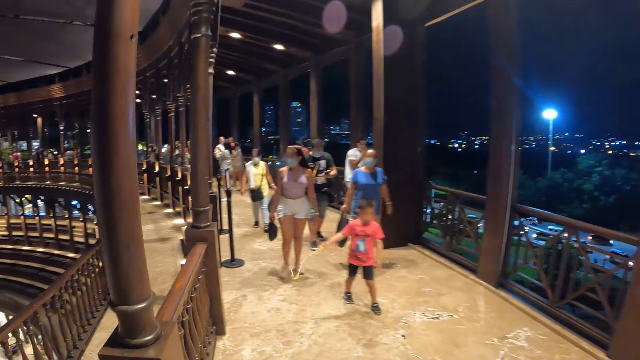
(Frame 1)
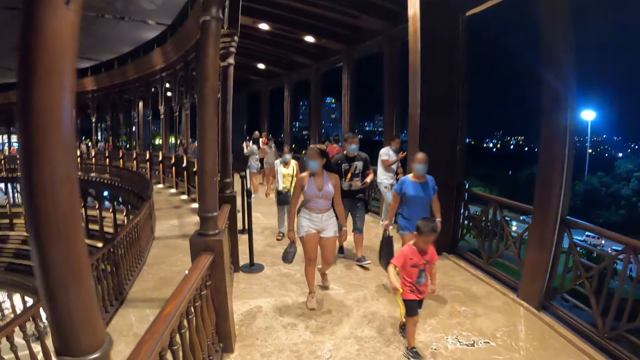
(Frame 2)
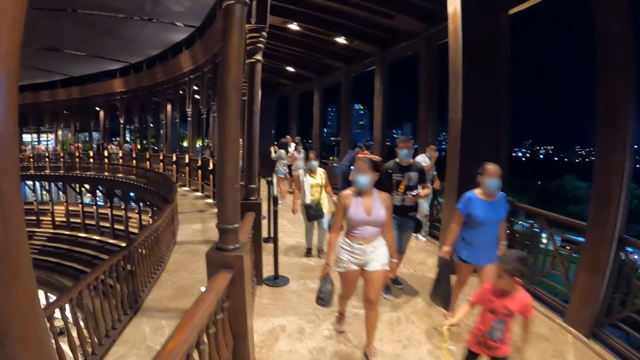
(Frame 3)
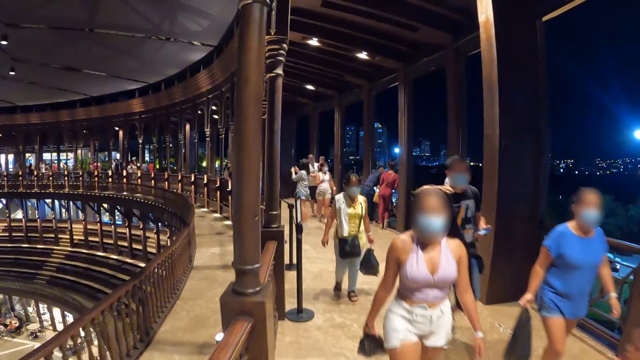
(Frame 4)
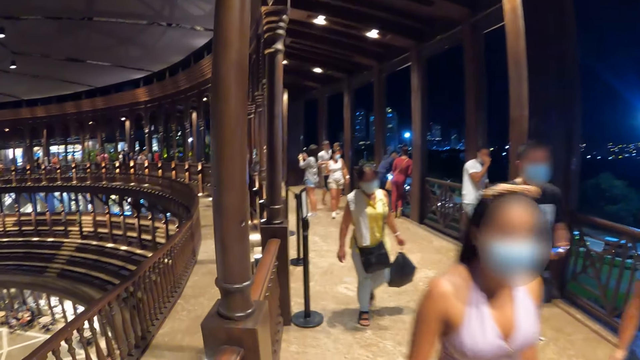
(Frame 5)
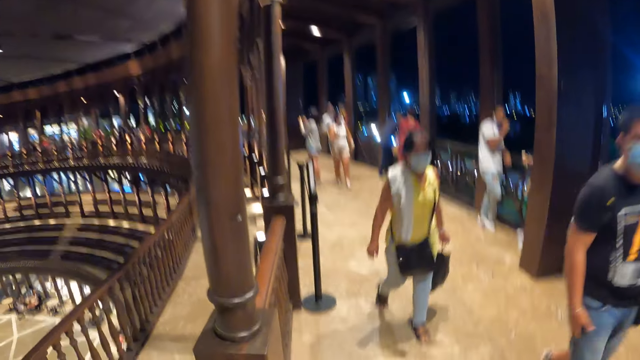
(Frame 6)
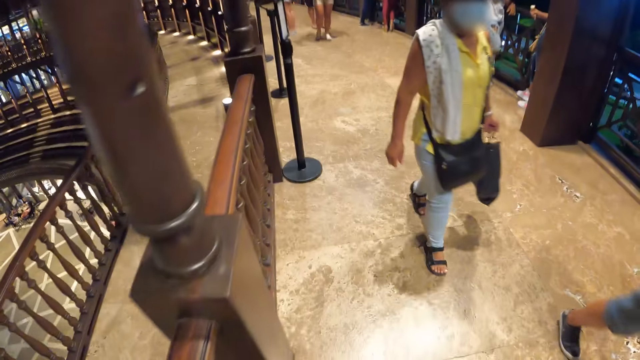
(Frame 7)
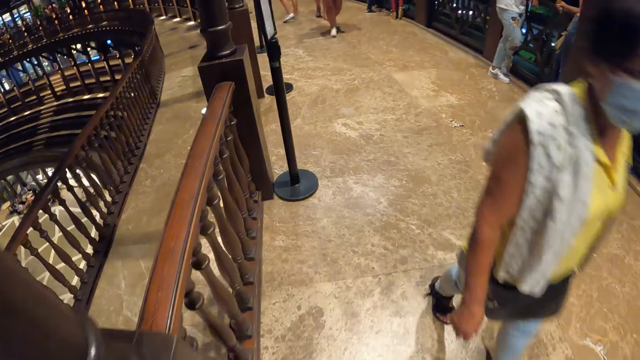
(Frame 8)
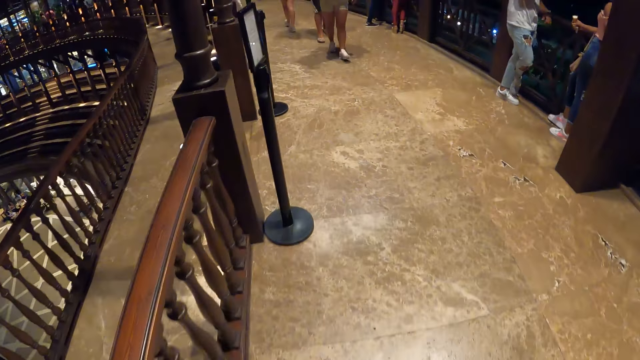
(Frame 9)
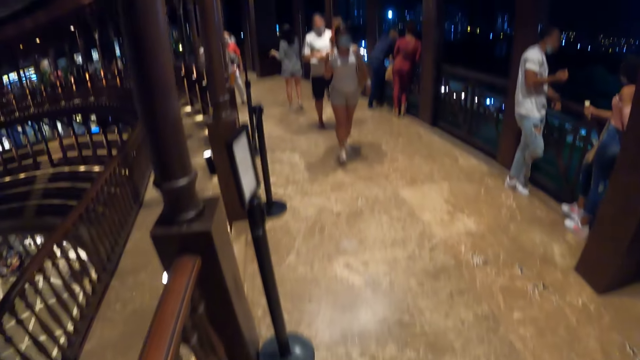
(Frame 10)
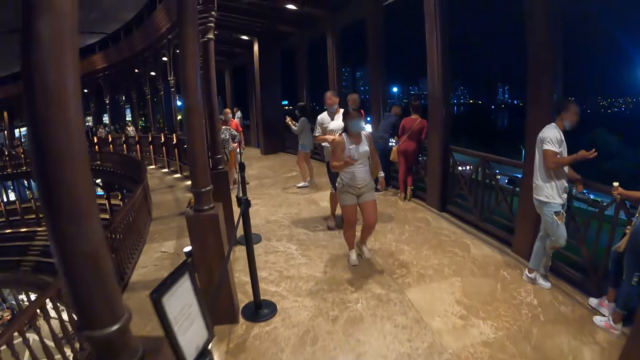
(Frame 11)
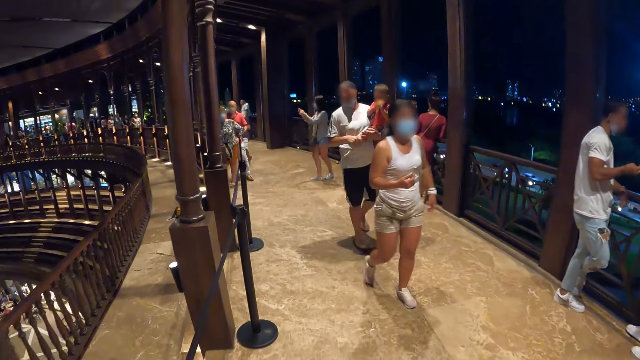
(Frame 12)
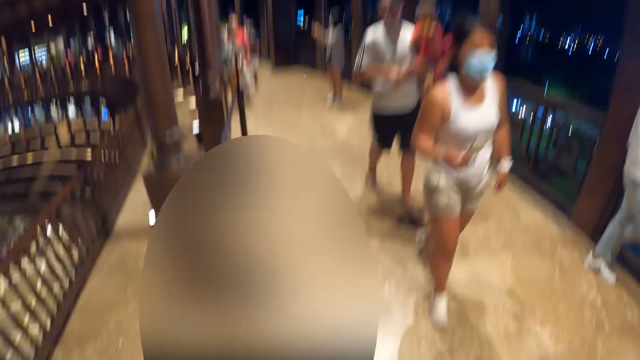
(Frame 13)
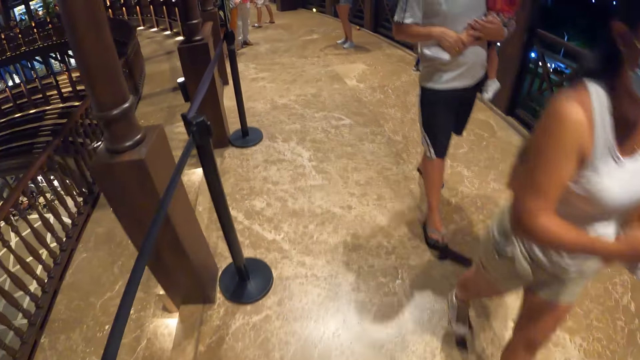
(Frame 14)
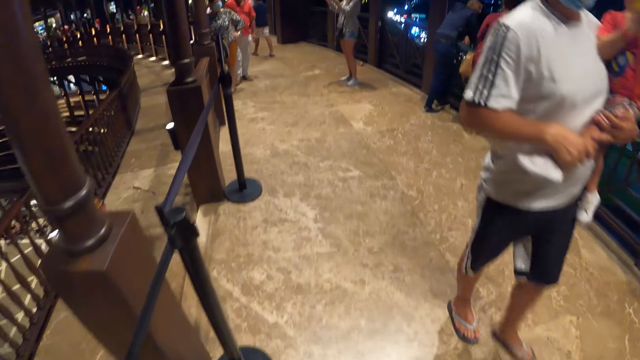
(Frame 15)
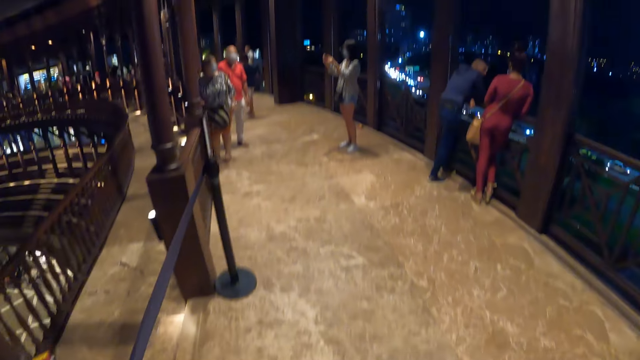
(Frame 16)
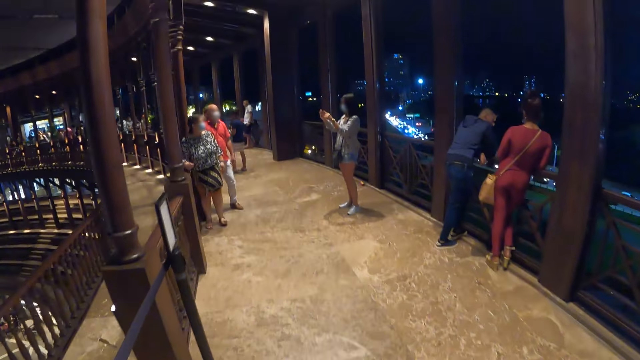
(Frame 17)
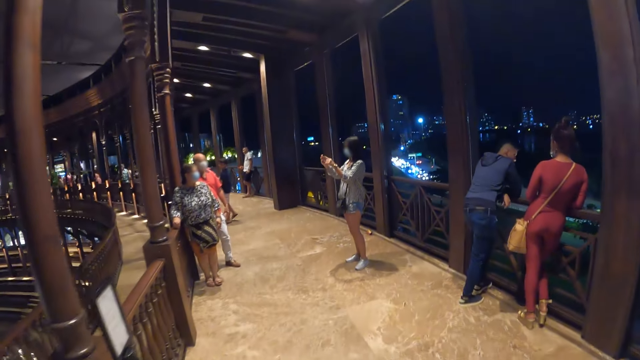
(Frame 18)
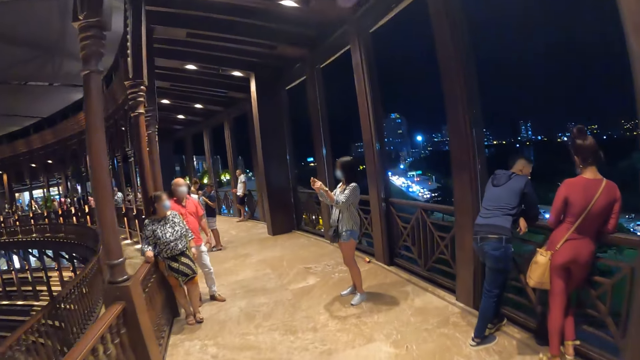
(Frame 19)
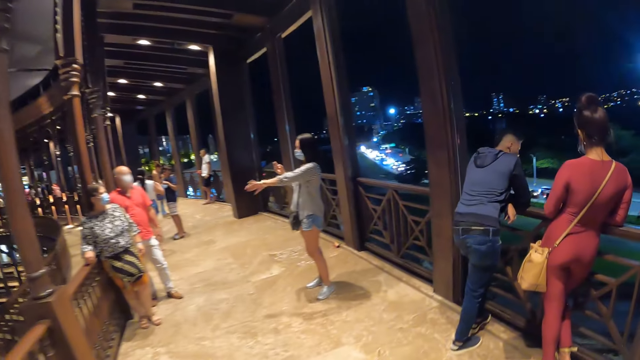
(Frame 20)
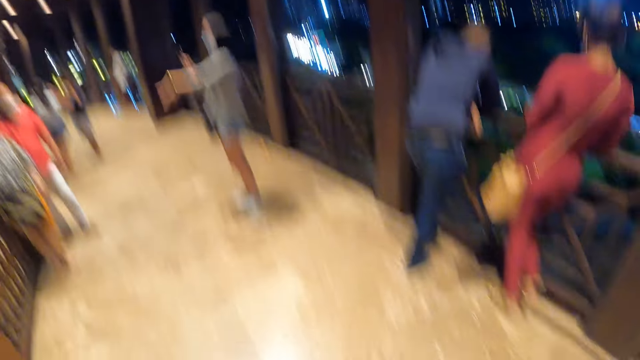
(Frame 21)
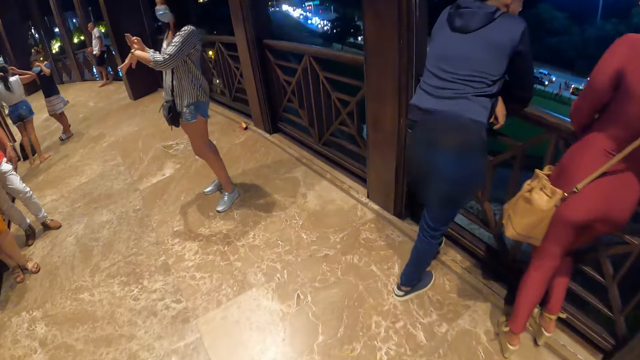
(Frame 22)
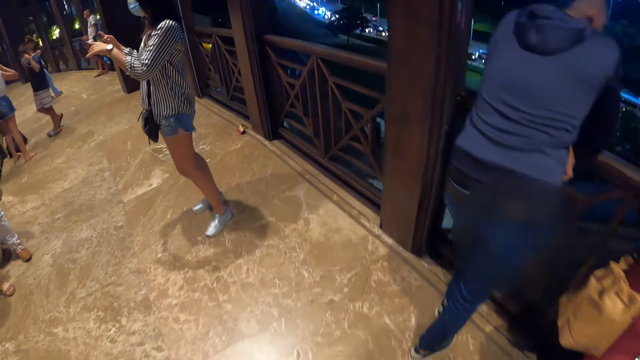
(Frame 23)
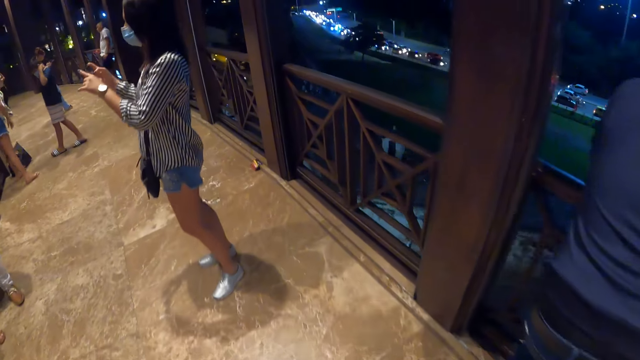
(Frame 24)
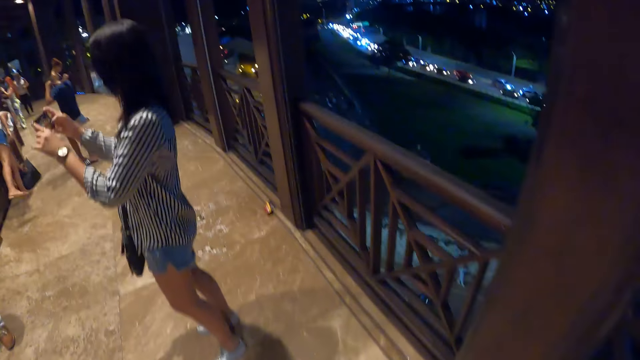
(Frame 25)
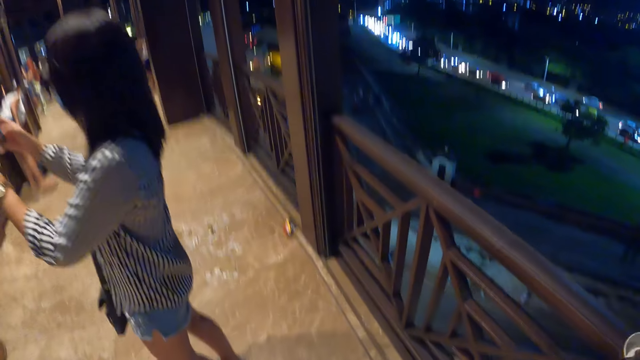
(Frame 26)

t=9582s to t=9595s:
A boy walks around in a building. A woman holds a phone. A lady takes a photograph with the phone.

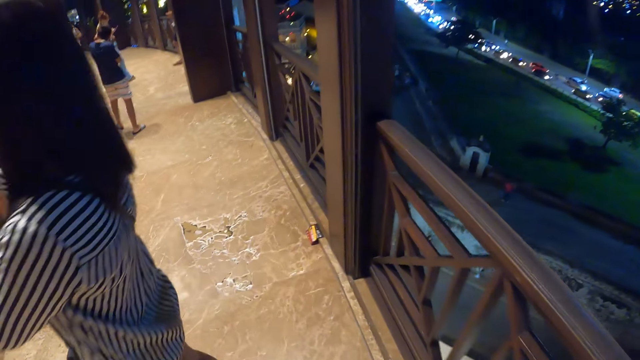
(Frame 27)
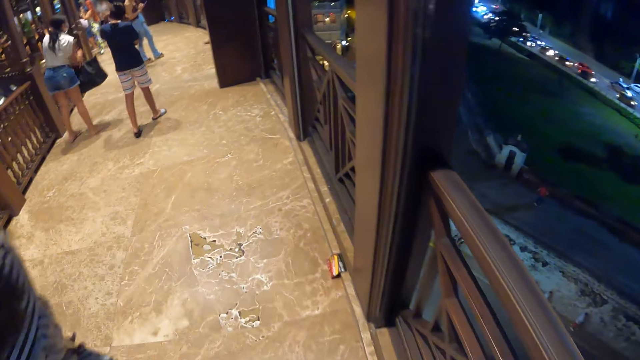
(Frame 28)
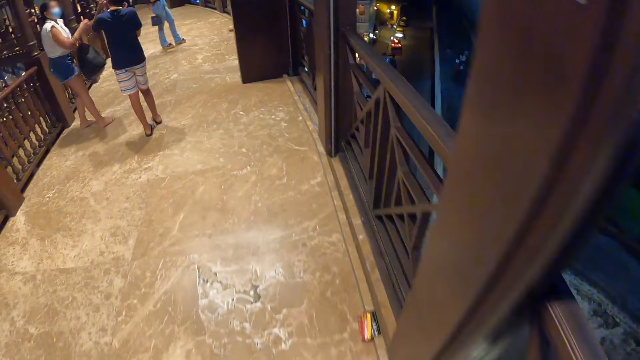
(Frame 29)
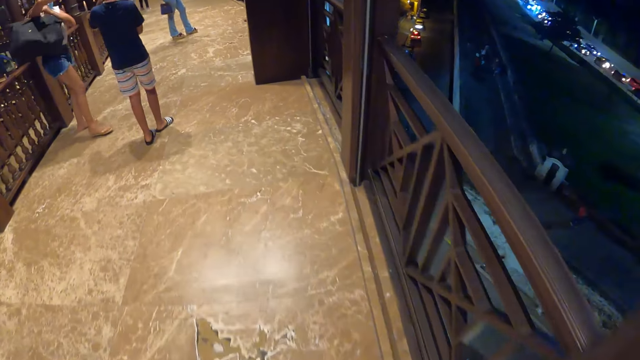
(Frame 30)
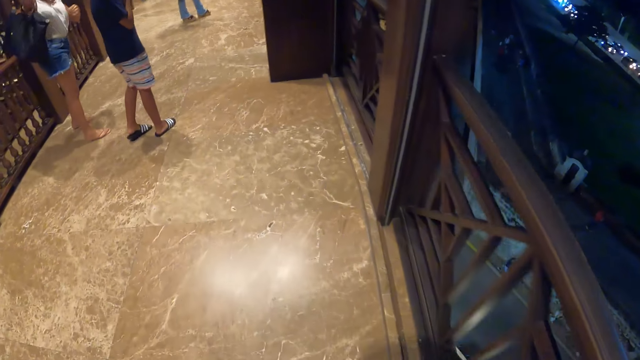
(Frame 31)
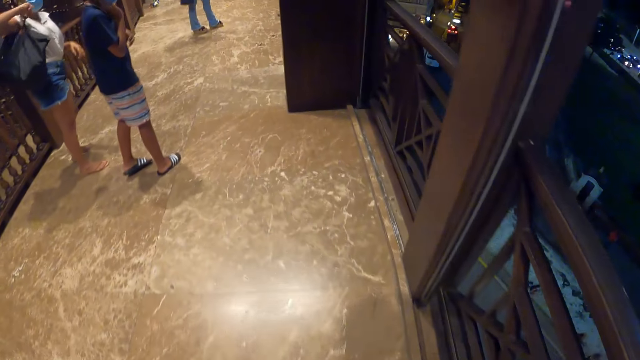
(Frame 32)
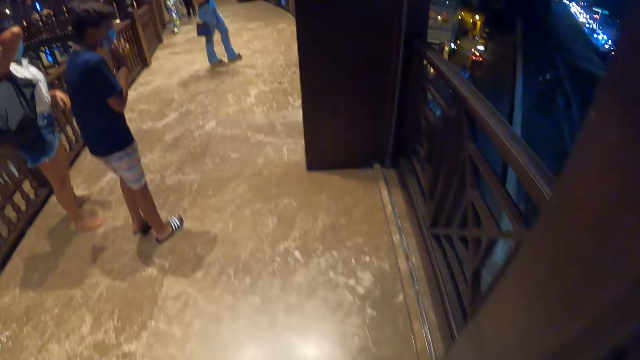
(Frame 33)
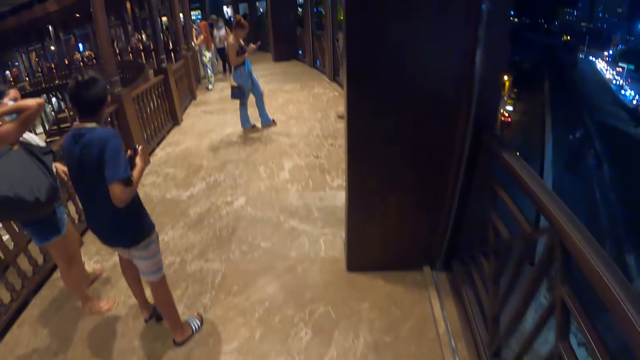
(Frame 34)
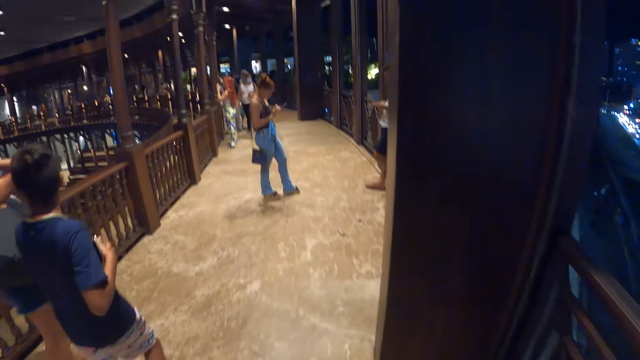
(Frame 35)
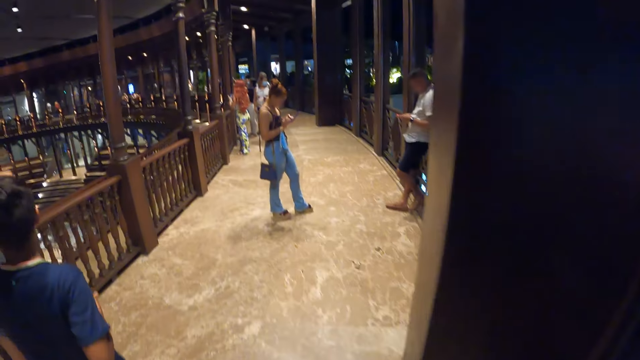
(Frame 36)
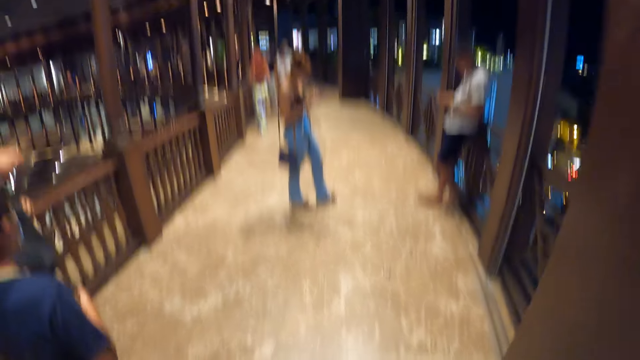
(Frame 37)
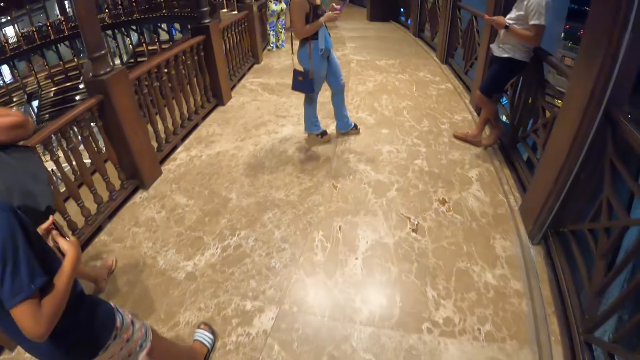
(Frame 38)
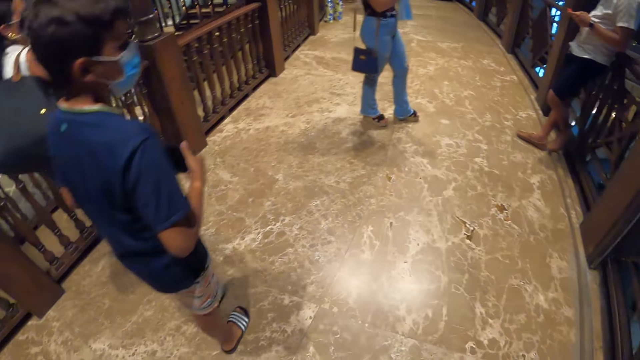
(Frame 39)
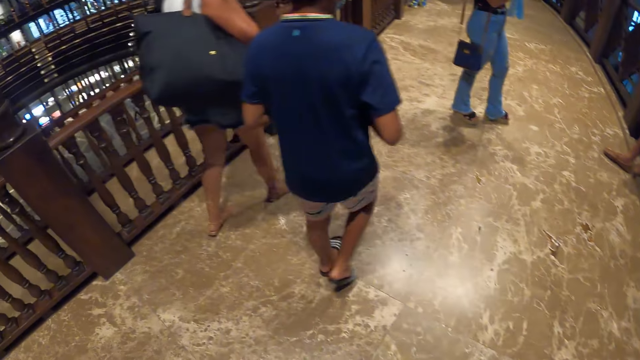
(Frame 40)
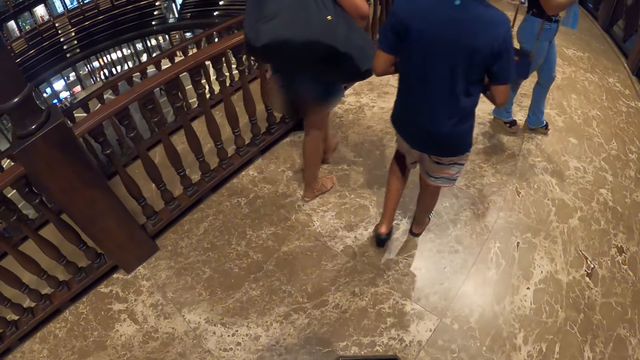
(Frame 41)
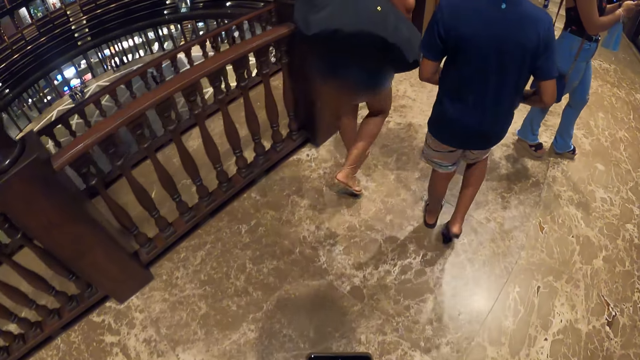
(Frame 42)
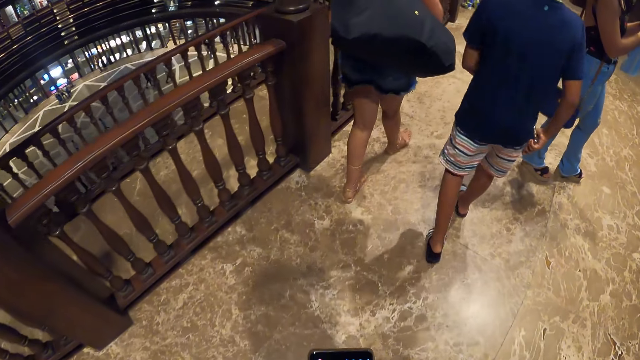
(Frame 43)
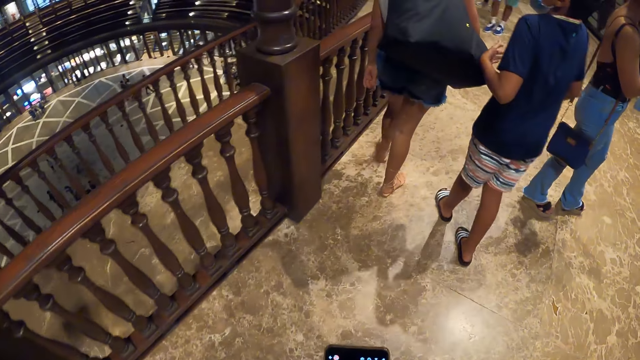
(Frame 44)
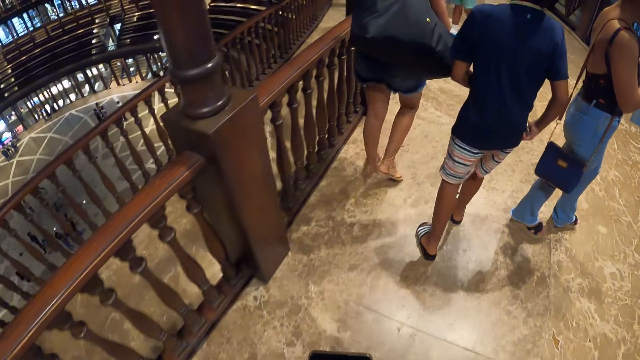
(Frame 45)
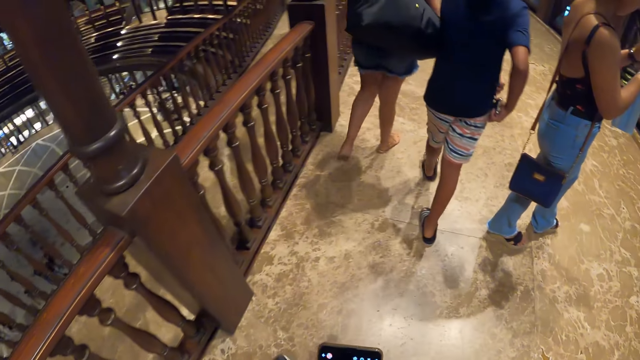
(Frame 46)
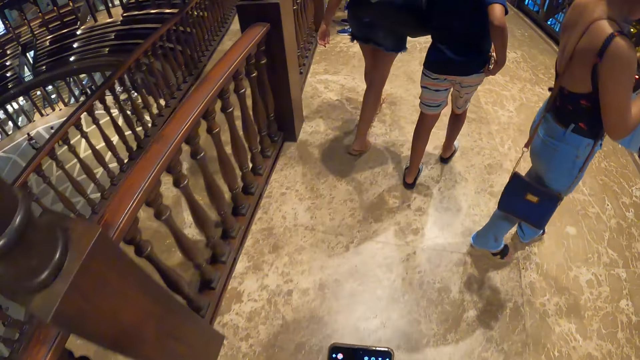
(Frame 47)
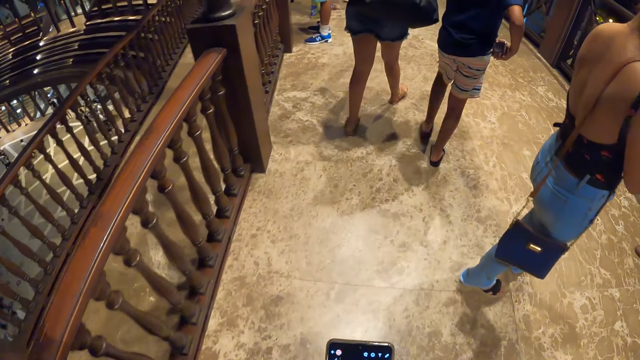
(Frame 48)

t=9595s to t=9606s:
A woman carries a black bag. A boy interacts with the woman. The camera wearer operates the phone with his right hand.
